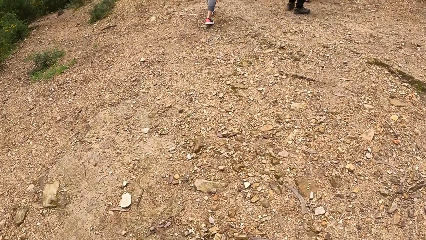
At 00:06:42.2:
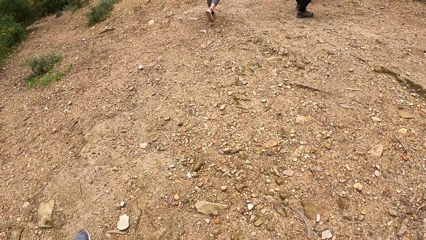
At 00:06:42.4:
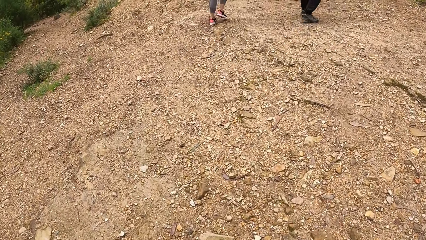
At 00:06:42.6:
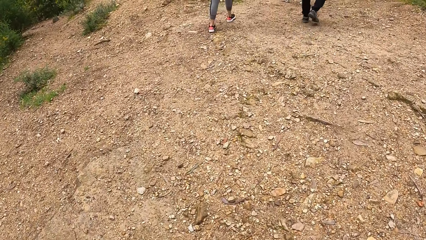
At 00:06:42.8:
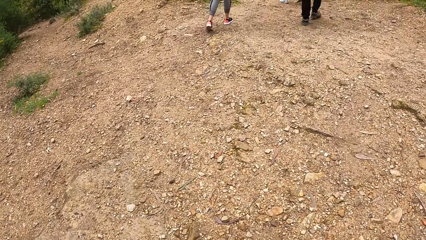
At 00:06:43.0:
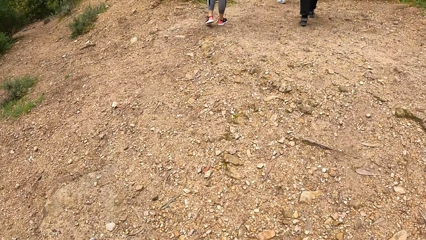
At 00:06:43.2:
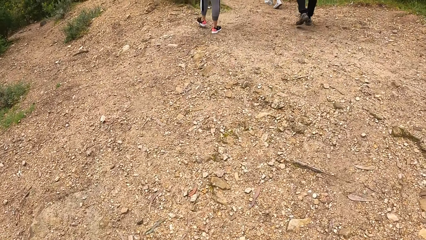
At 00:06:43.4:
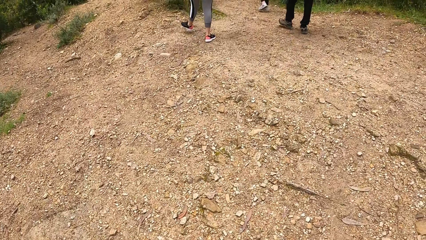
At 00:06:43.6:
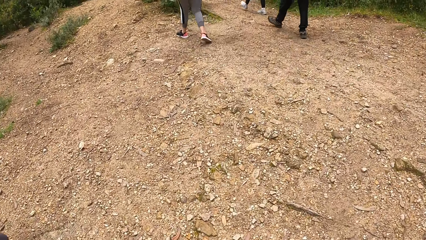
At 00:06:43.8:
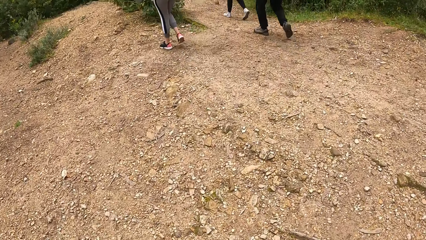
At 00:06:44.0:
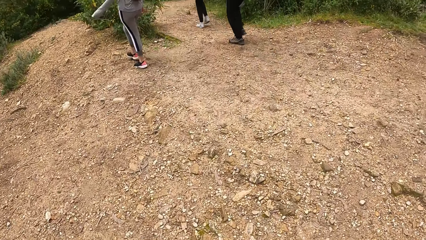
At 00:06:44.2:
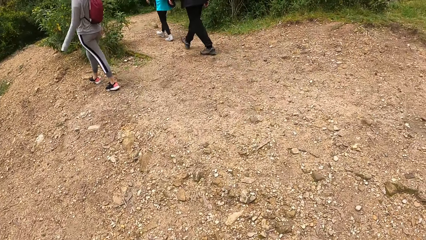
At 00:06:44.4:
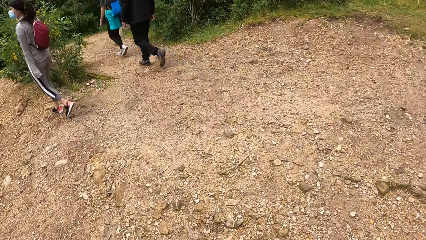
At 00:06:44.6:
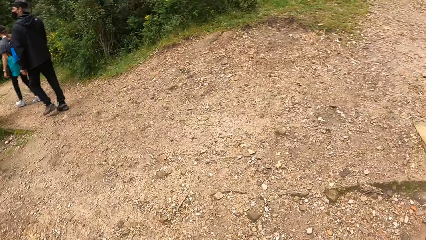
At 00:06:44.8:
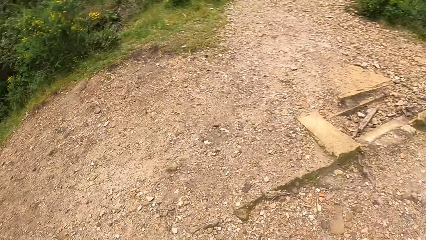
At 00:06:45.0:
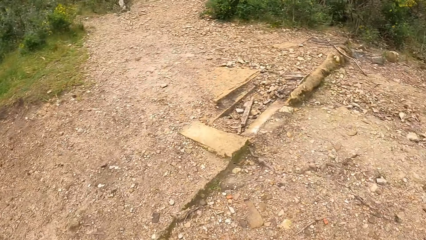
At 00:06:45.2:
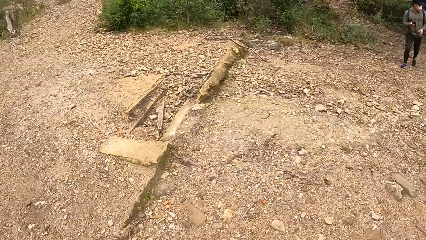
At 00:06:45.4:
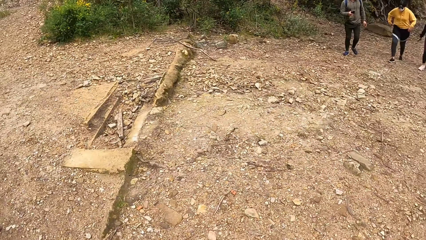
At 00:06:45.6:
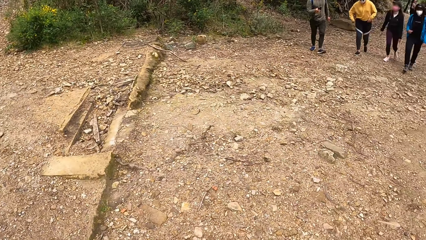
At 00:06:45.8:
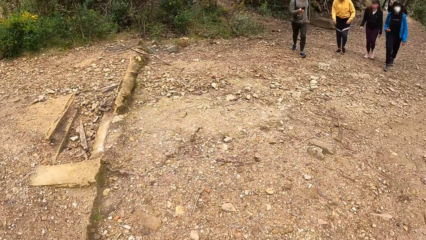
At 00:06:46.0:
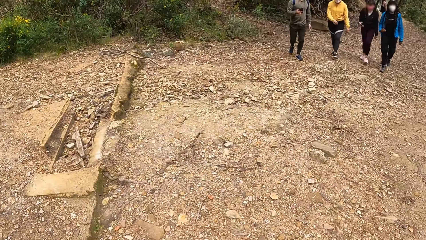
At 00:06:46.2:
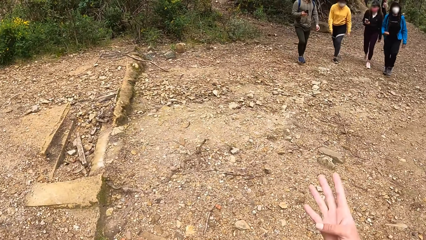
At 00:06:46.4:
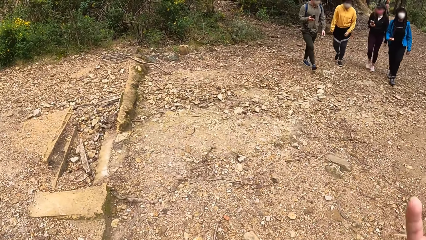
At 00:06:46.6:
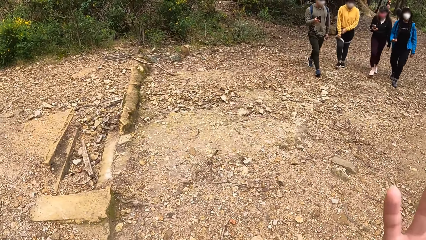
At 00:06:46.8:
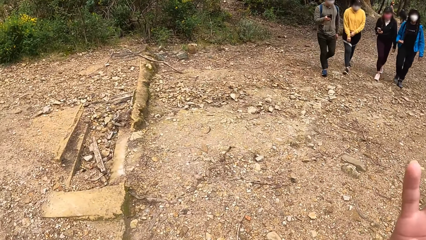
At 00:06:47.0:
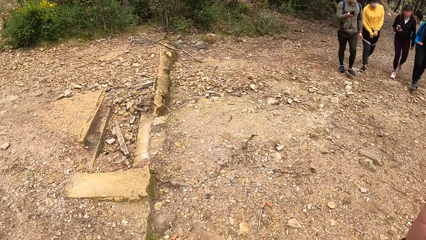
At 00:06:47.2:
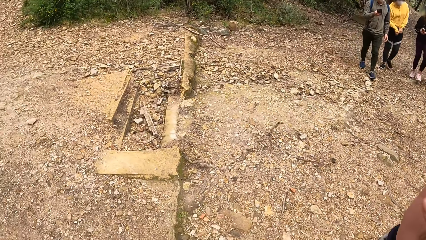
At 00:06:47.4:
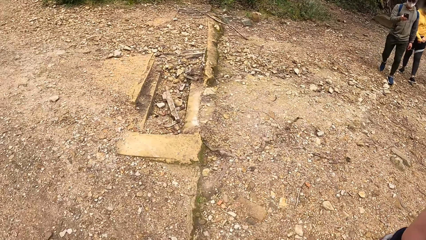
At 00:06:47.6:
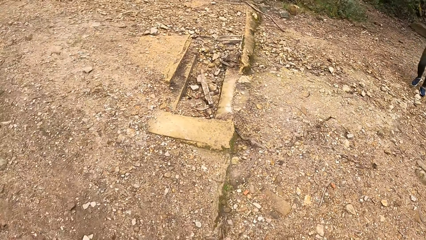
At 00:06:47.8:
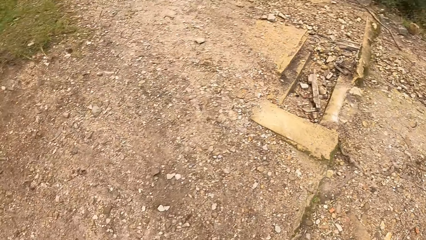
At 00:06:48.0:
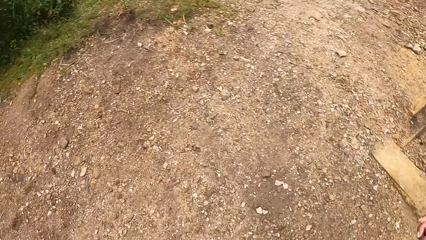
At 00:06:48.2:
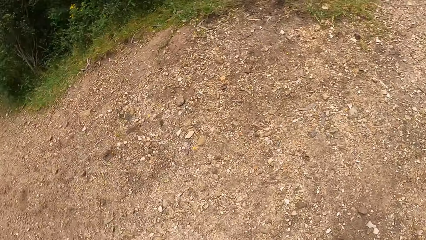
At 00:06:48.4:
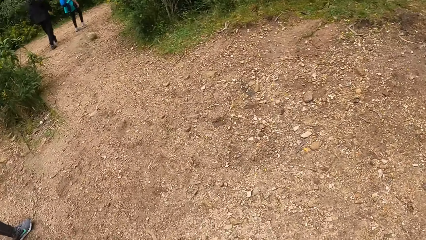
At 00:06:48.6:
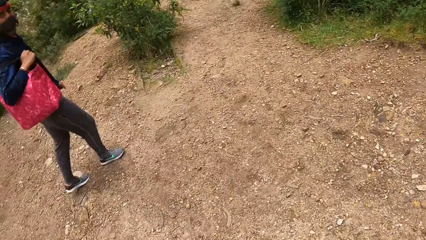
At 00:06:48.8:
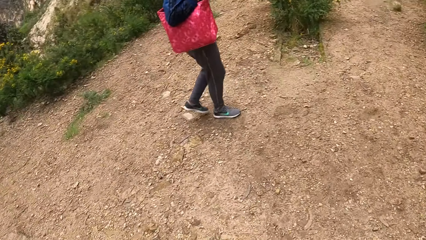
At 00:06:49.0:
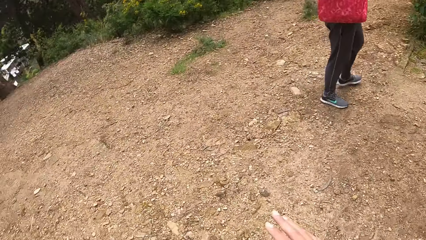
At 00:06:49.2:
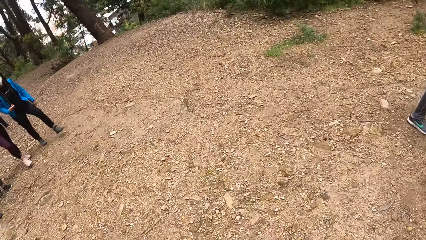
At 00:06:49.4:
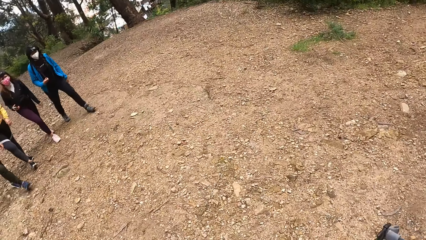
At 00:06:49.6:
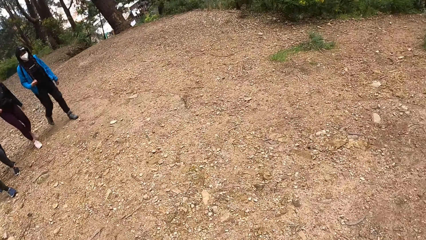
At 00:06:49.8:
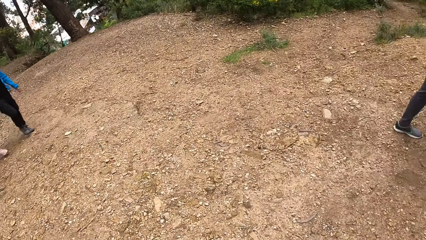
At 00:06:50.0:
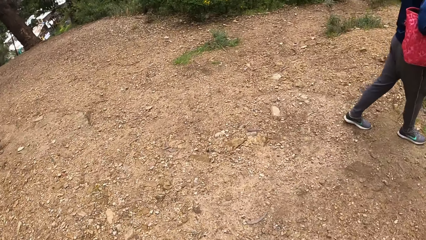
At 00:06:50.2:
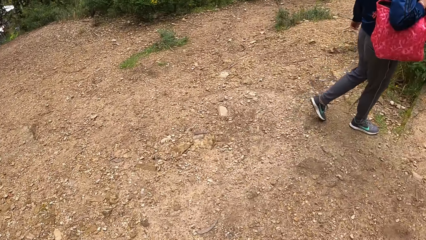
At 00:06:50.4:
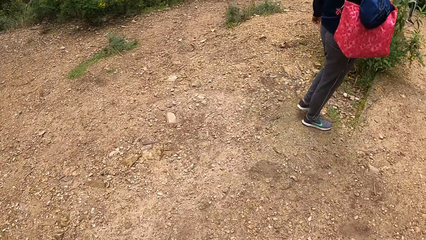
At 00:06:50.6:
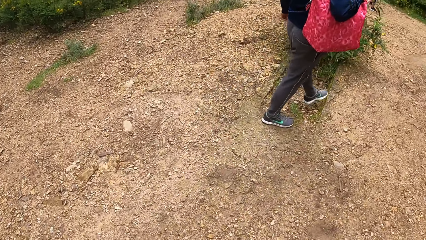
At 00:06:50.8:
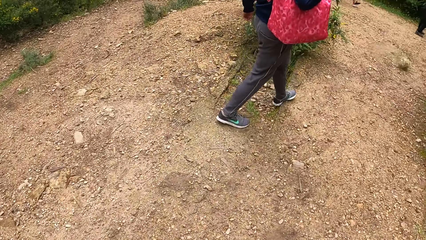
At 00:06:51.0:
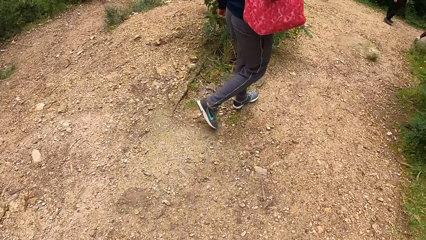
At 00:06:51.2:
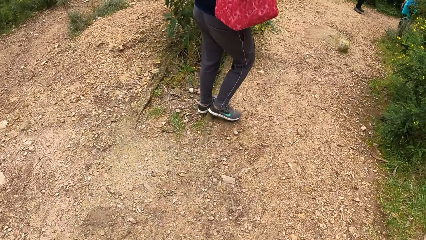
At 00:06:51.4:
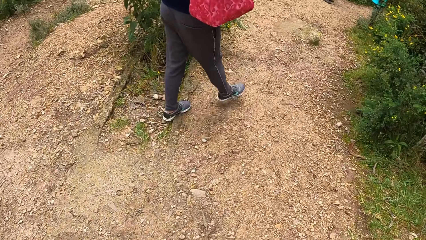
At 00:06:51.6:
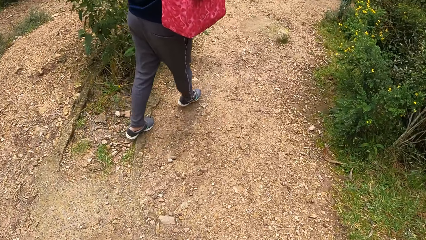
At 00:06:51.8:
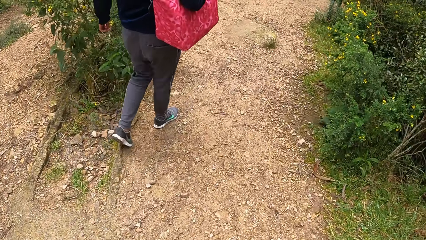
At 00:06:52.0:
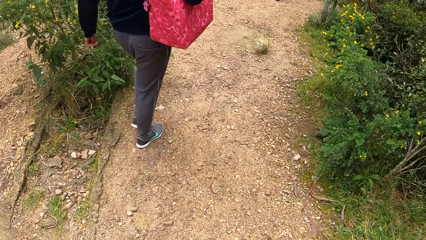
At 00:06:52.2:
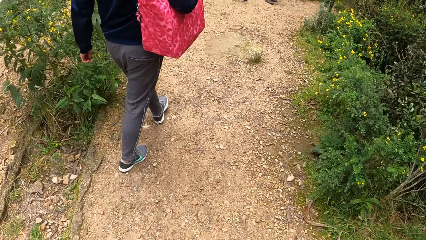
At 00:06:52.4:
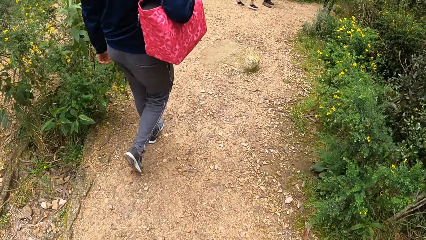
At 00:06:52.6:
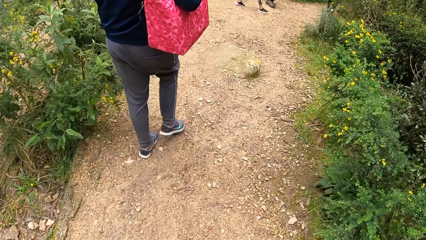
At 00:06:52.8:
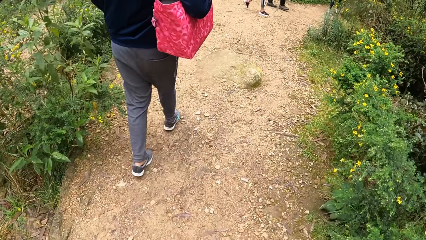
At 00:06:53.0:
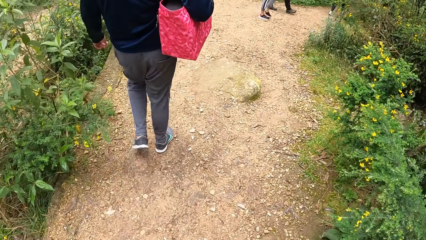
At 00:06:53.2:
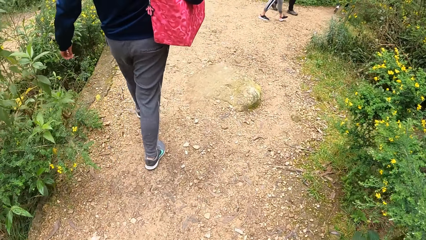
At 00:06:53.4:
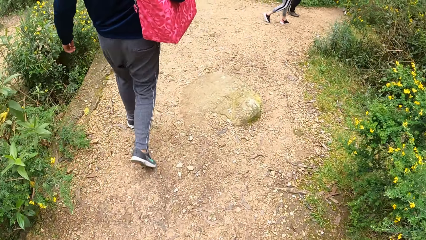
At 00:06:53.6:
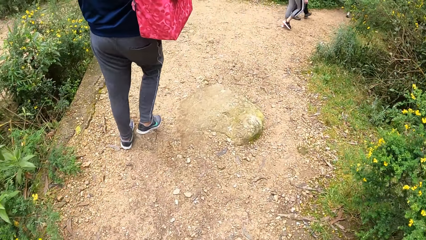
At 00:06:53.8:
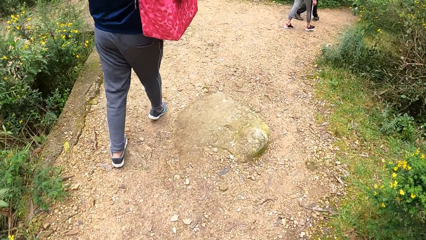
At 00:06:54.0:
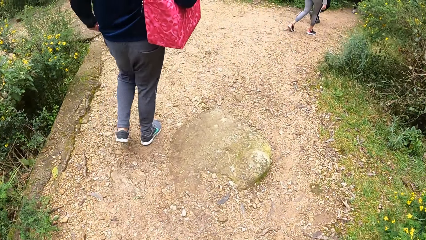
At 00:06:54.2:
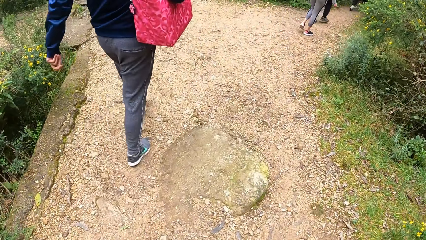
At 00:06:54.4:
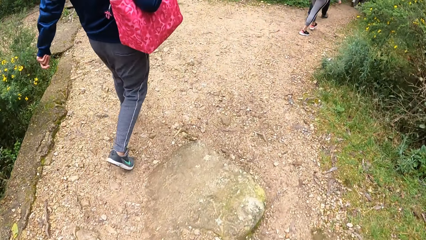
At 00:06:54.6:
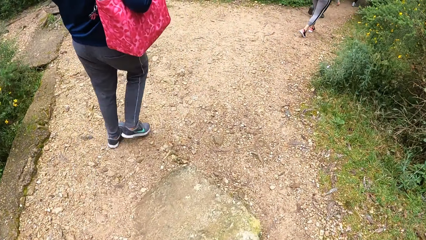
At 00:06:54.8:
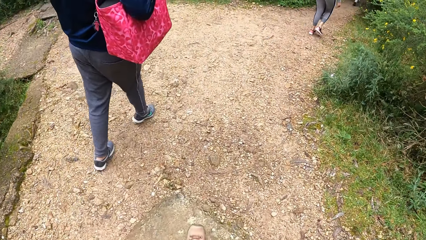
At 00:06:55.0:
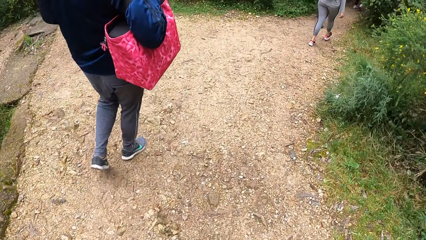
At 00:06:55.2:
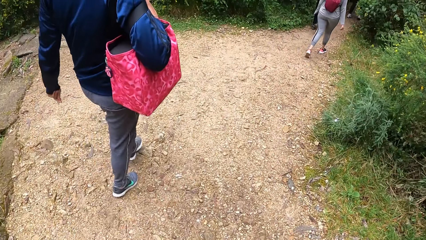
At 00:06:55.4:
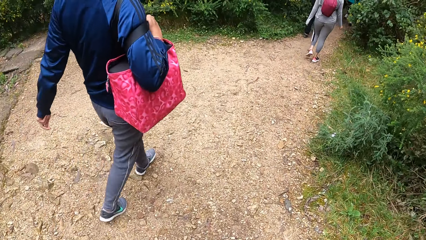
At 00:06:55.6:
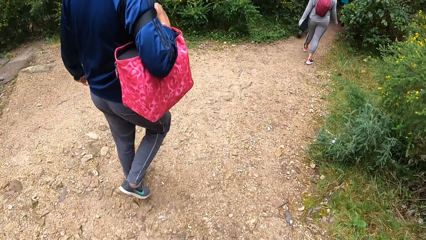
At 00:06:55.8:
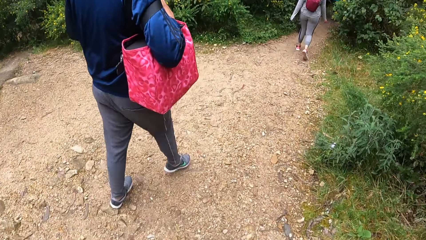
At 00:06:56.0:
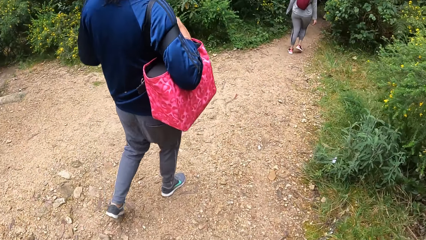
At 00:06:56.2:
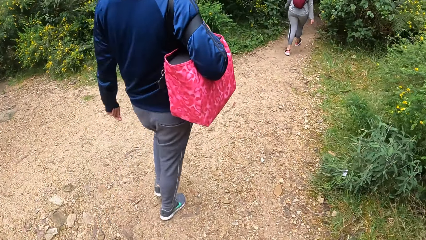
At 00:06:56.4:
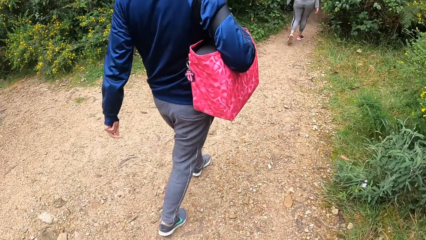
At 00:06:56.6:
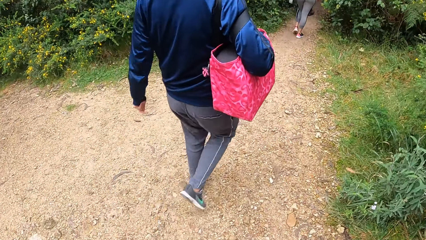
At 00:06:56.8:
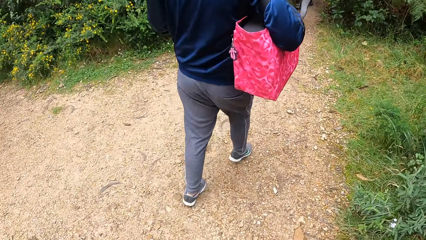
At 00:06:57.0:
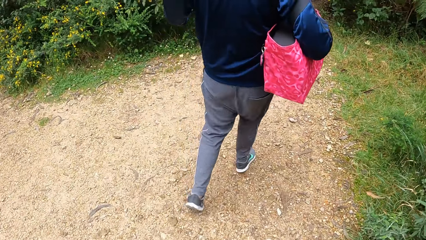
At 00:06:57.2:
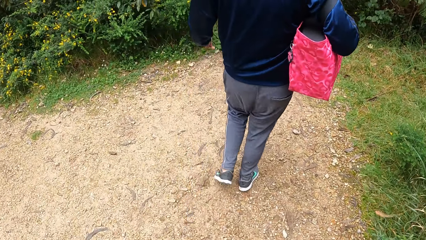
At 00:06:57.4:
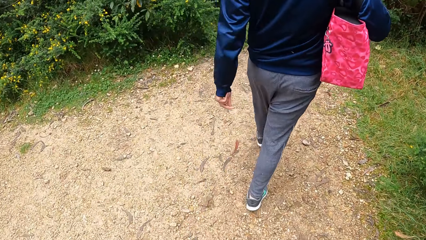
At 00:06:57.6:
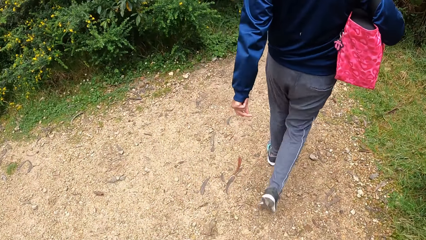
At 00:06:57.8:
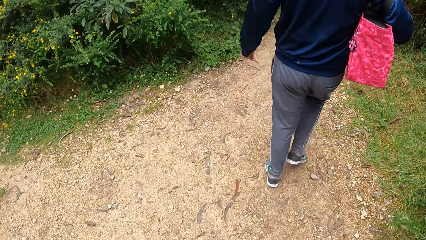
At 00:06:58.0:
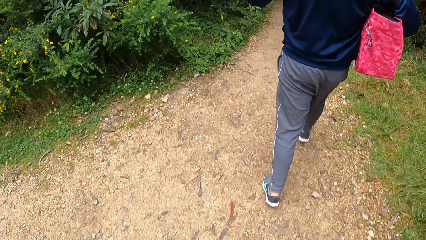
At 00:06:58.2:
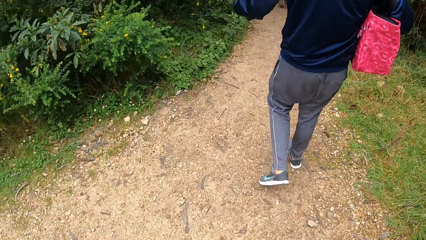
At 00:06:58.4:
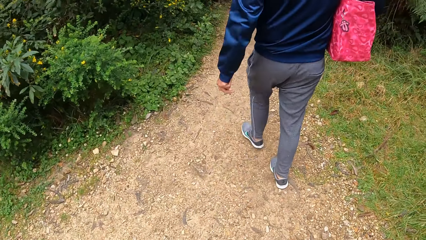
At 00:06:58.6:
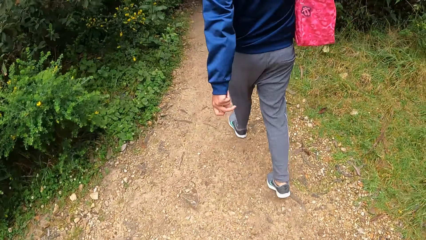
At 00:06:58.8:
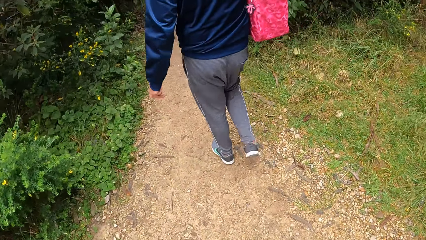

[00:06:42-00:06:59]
A woman walks. A man walks. A second woman walks. The camera wearer looks around. Another man walks. A third woman uses a phone. A fourth woman walks. A fifth woman walks. The camera wearer moves a hand and looks around. A sixth woman walks. The second man walks. The fourth woman walks. The sixth woman walks. The second woman walks. The sixth woman walks.
